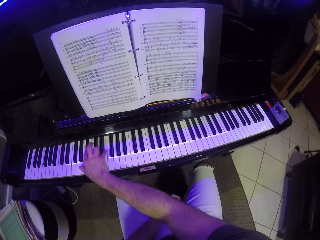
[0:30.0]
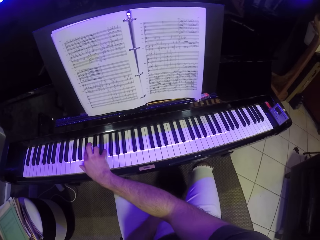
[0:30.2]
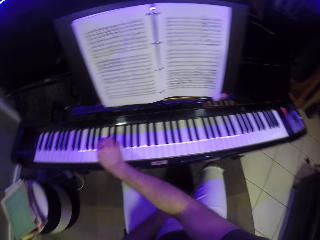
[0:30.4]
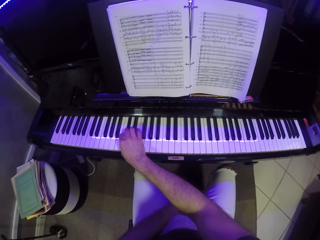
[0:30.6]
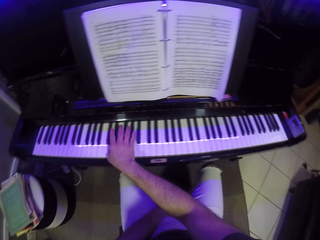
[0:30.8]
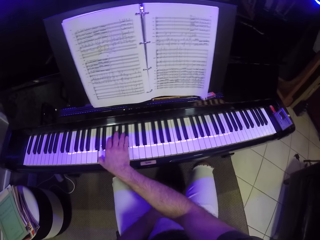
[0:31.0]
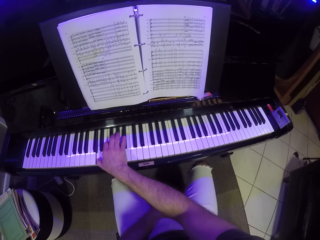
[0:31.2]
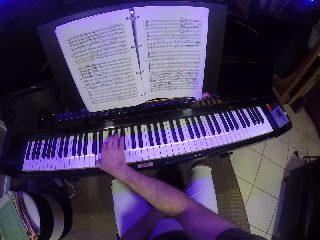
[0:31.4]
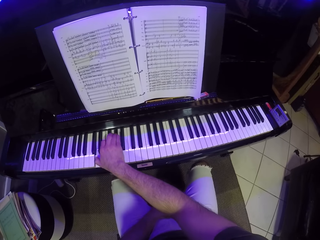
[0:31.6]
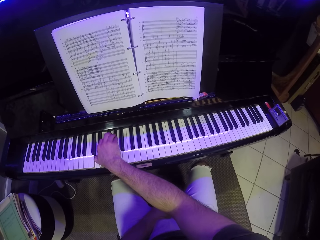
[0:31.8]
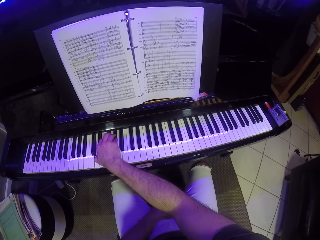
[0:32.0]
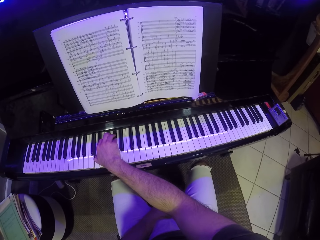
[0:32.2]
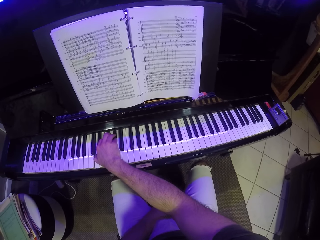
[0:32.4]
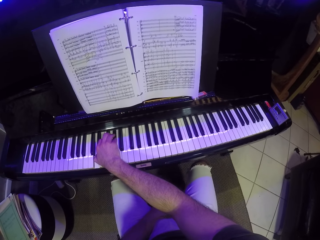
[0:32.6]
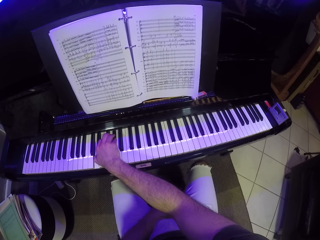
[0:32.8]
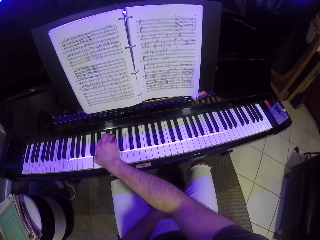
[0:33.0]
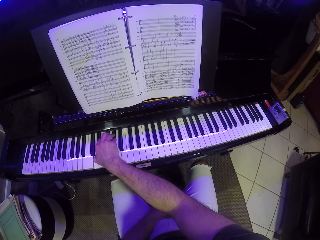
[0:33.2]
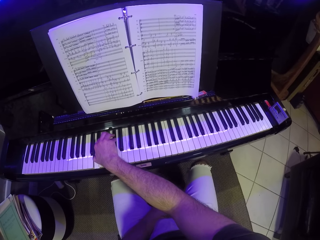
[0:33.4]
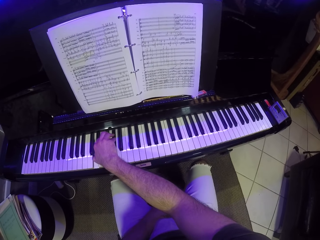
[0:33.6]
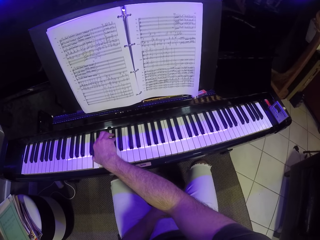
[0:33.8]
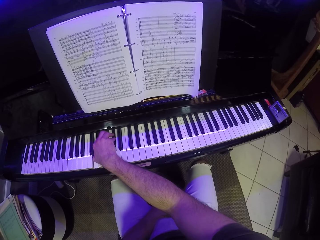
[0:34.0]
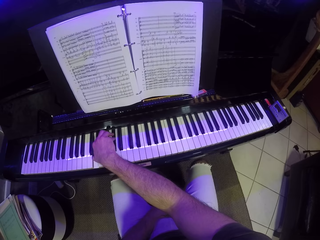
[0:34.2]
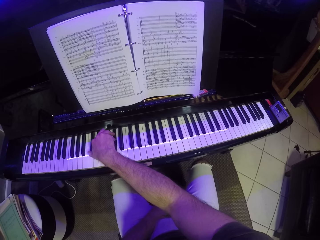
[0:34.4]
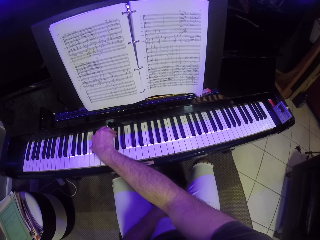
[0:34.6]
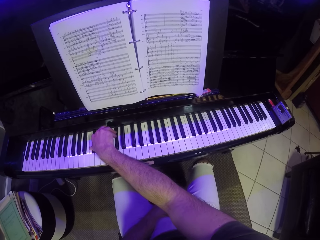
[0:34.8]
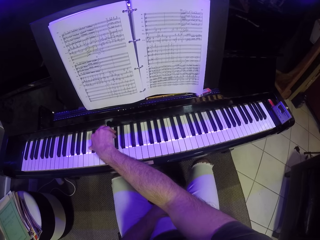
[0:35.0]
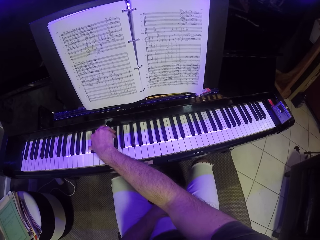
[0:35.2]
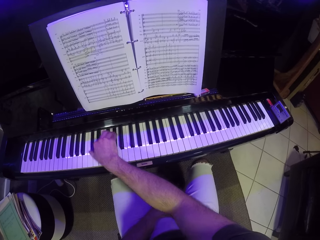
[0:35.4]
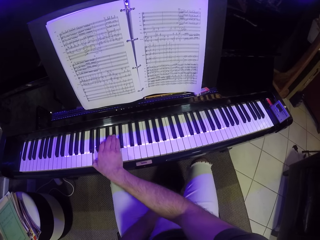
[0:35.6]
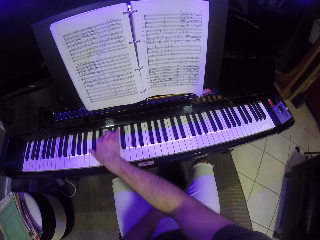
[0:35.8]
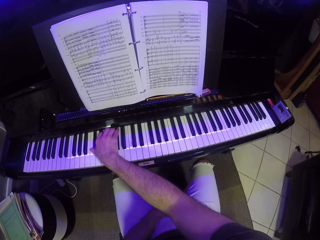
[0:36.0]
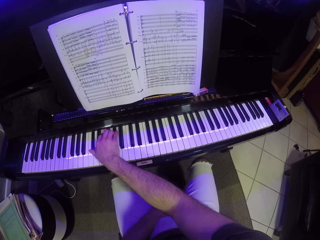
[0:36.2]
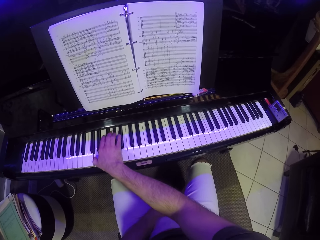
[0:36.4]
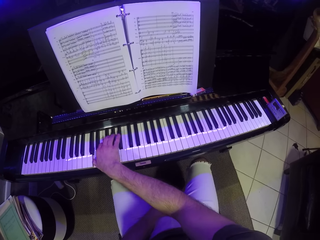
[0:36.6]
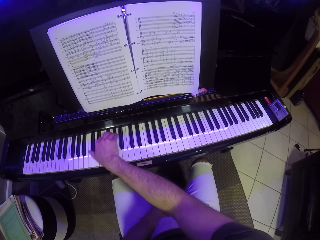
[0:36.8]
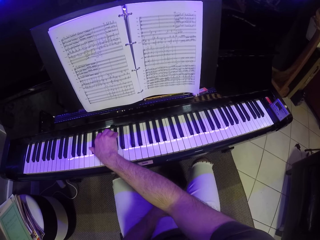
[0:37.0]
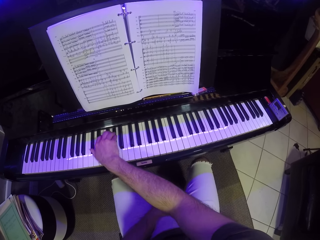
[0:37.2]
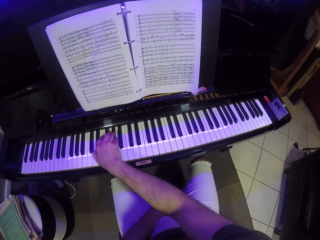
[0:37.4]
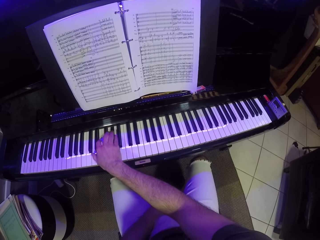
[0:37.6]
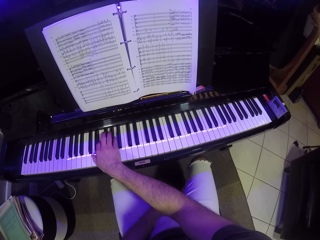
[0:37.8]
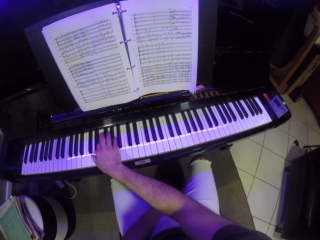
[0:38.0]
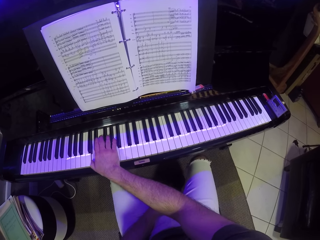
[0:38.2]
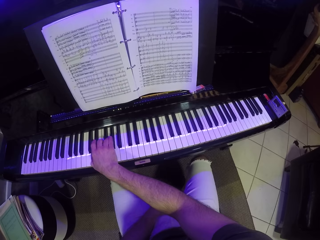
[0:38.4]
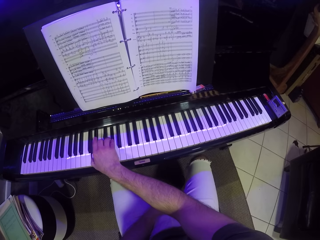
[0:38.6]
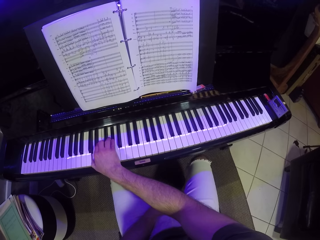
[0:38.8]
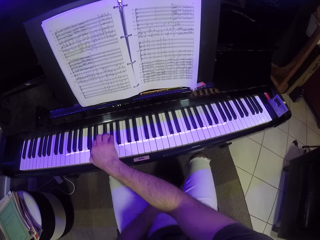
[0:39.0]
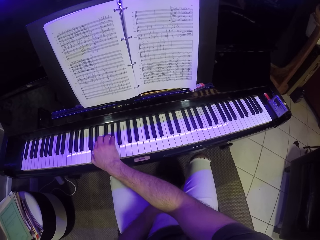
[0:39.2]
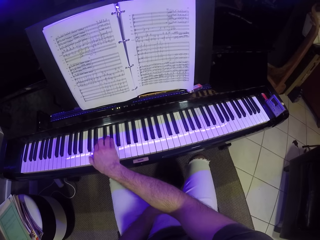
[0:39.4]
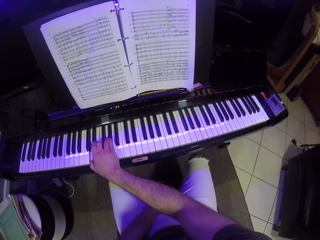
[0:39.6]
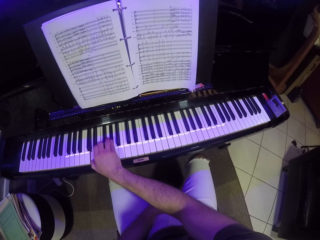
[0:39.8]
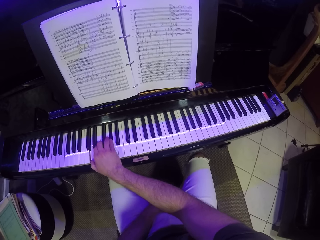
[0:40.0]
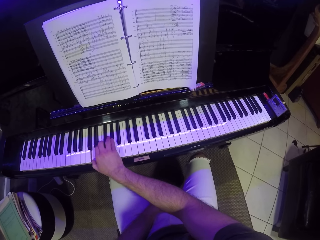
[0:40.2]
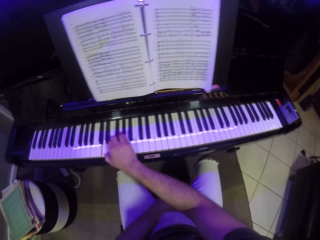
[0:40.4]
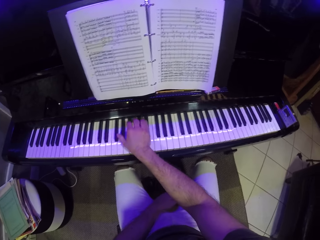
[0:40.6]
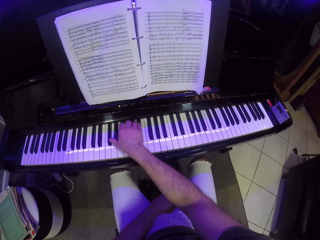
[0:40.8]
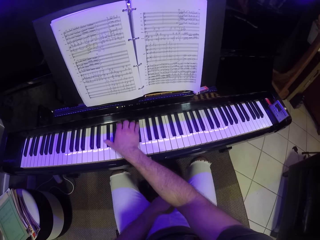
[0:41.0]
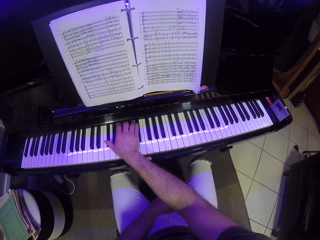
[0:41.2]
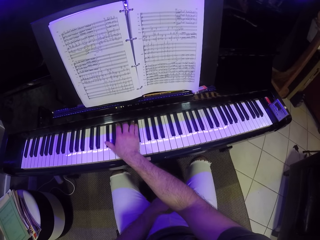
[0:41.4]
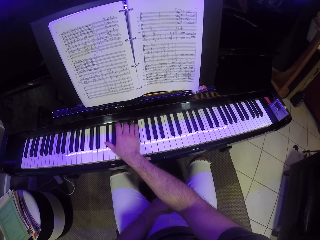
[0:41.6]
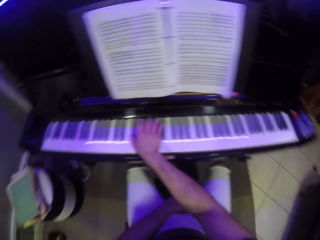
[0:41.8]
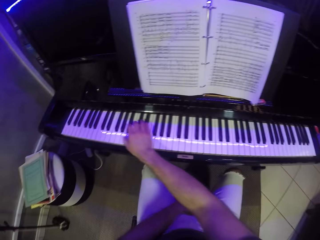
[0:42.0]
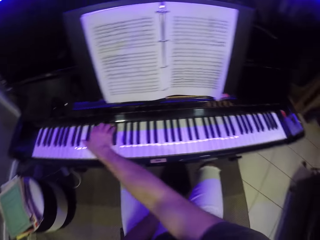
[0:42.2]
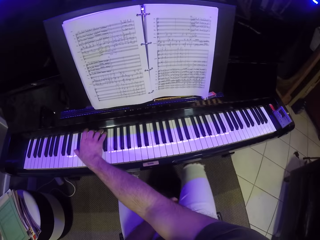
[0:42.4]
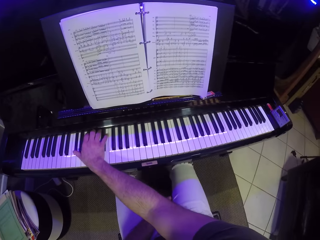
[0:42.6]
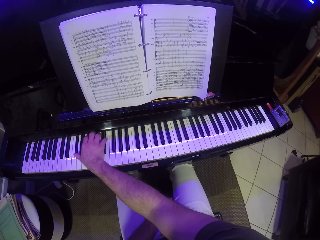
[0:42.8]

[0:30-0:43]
The camera wearer drops his left hand. He reads the piano book. He plays the piano.

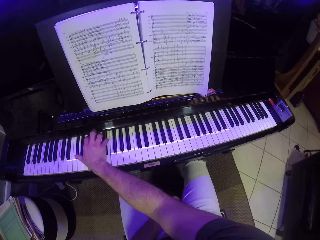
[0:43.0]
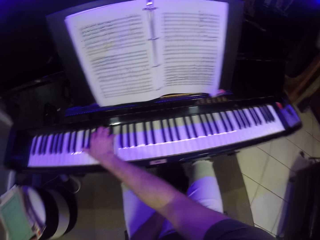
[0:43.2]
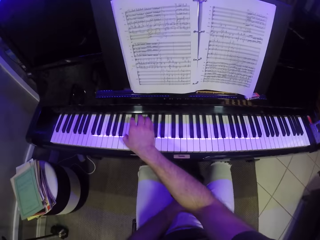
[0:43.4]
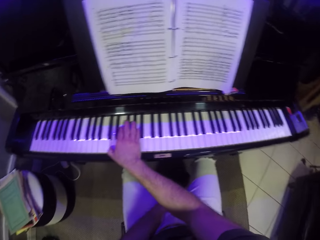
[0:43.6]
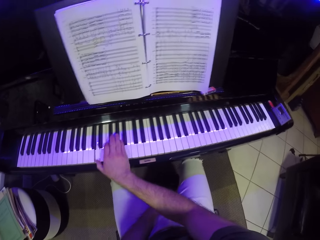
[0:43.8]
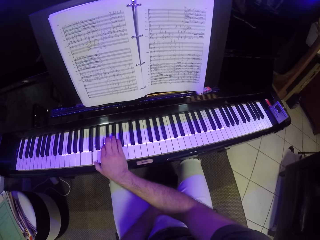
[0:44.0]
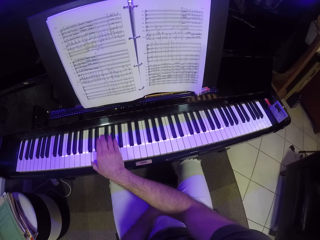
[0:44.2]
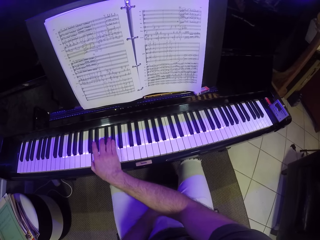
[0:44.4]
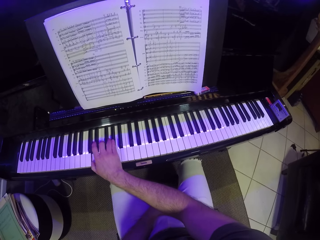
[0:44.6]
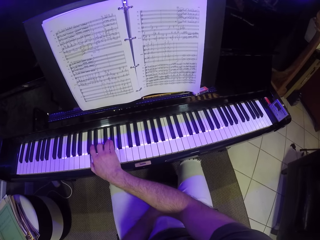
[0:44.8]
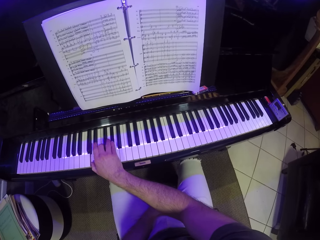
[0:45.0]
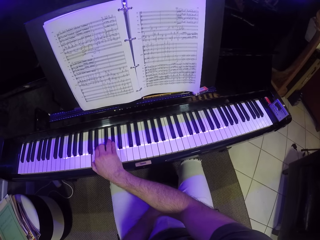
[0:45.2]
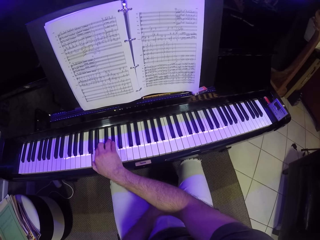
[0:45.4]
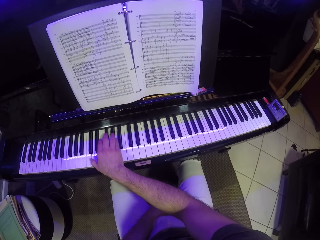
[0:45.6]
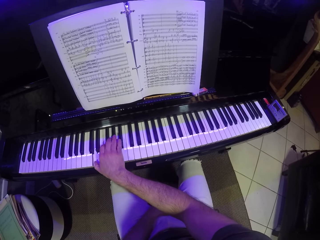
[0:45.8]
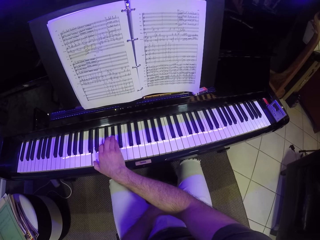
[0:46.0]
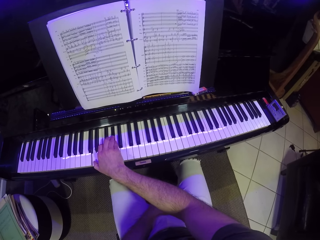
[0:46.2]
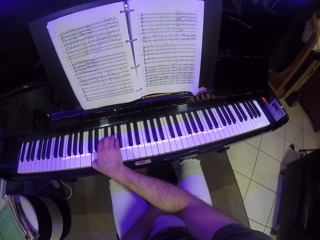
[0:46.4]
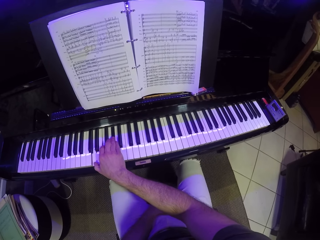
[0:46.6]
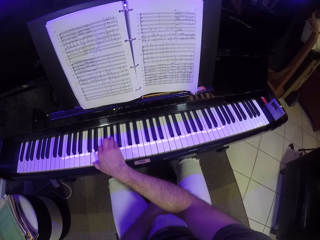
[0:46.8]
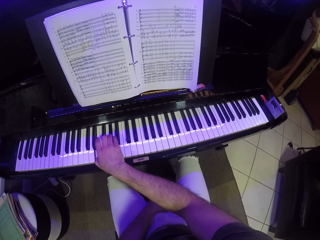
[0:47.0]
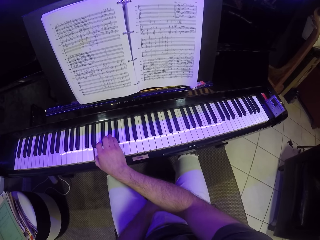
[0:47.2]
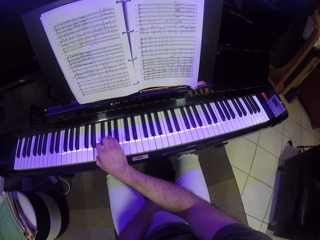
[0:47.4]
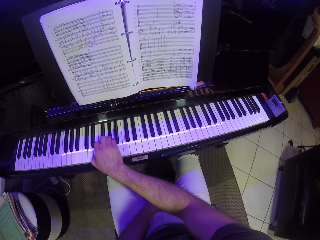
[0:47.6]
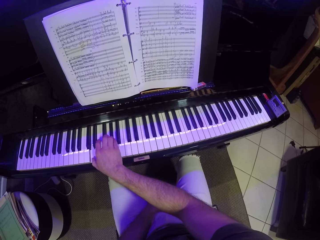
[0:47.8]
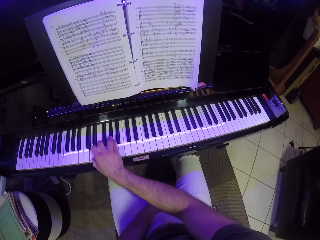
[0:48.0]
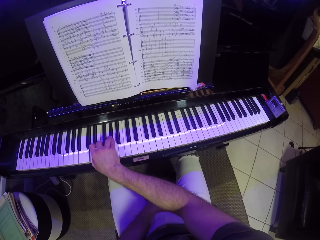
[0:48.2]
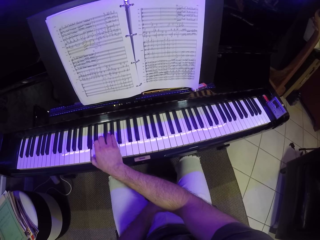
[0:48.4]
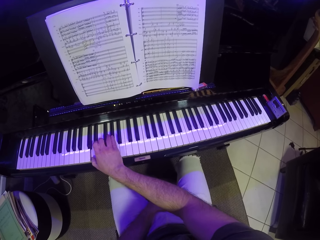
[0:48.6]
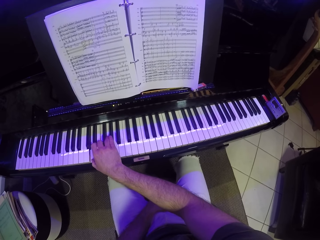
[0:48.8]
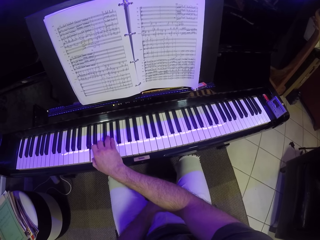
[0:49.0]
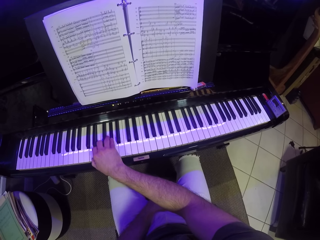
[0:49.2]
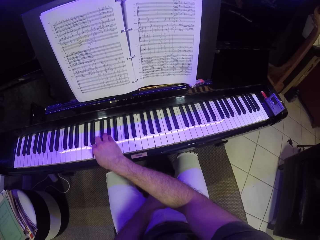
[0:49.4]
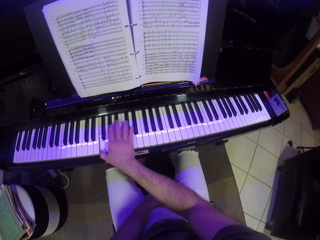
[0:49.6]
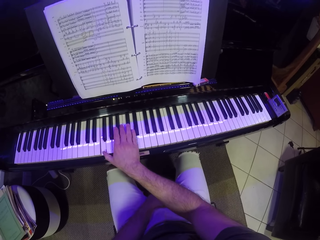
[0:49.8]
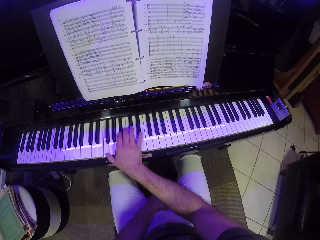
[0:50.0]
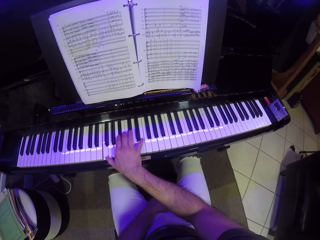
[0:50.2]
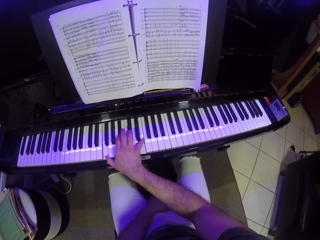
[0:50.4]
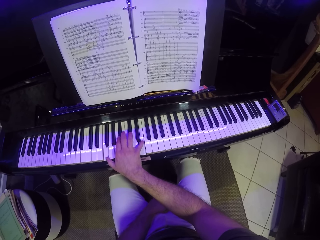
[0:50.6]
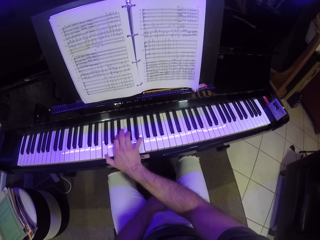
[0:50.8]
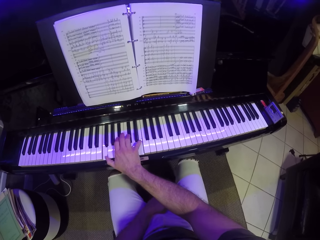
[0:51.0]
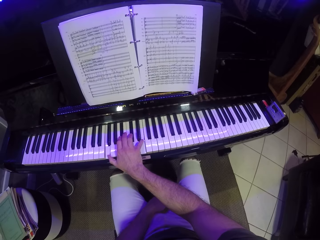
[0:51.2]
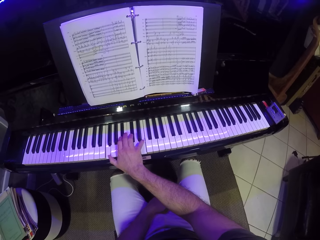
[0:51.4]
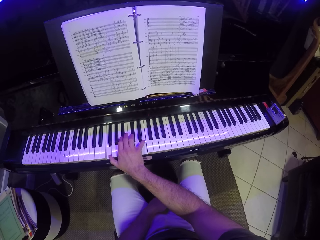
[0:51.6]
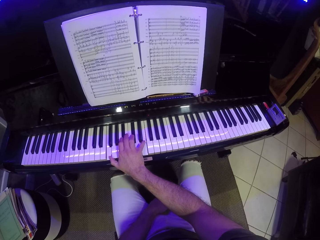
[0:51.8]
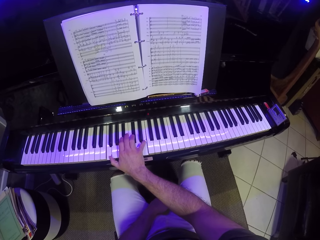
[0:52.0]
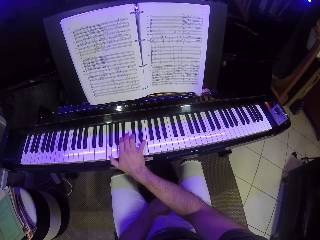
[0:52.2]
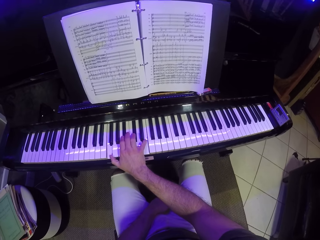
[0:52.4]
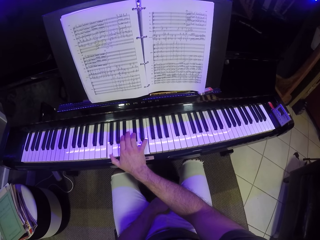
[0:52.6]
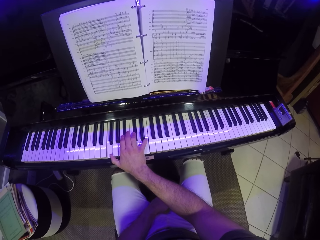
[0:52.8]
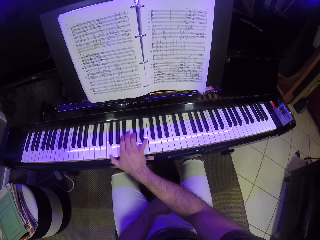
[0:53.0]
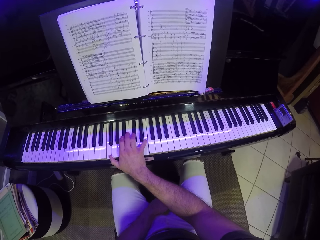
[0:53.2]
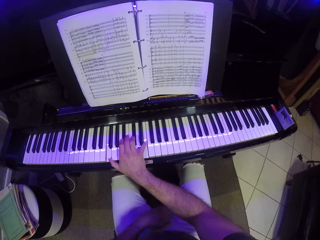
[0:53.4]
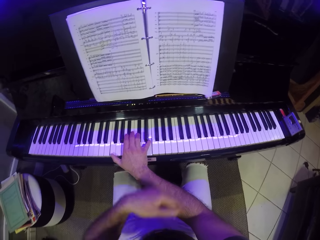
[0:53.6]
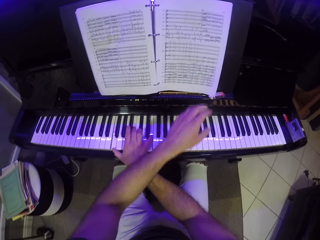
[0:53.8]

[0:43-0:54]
The camera wearer reads the piano book. They play the piano. They read the piano book.
